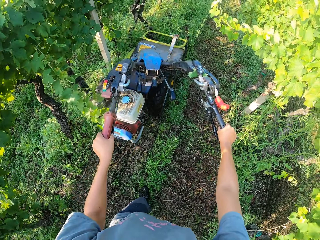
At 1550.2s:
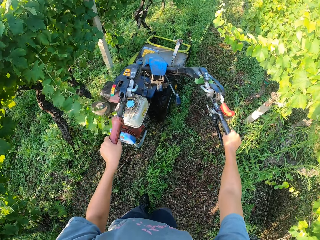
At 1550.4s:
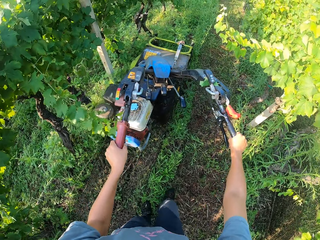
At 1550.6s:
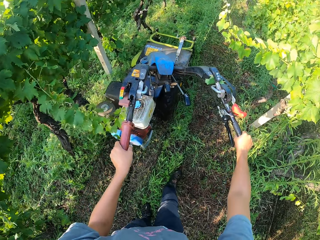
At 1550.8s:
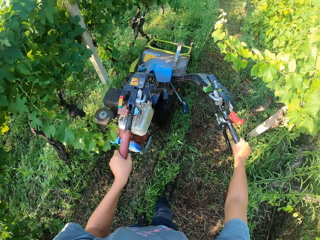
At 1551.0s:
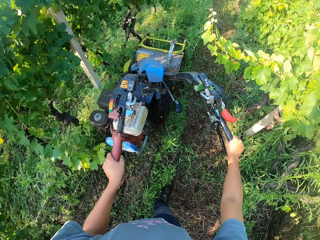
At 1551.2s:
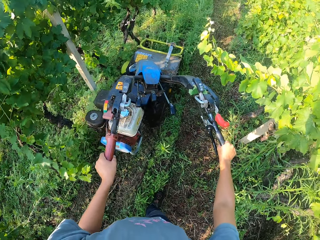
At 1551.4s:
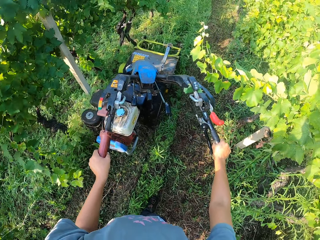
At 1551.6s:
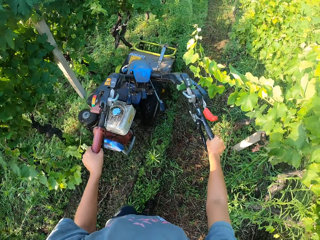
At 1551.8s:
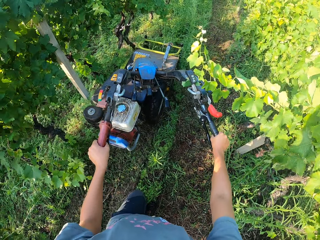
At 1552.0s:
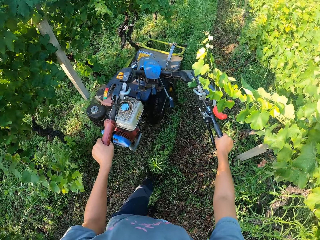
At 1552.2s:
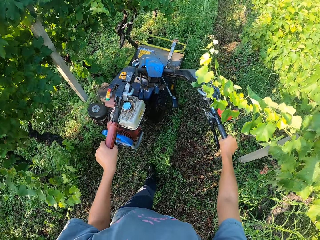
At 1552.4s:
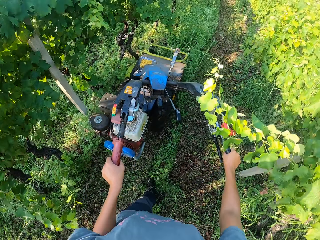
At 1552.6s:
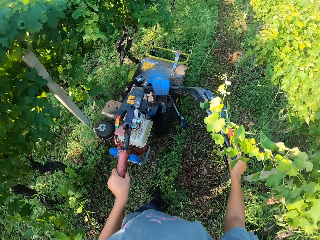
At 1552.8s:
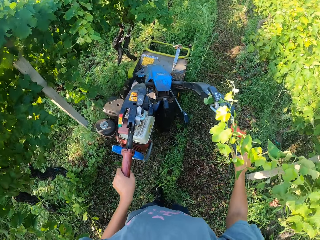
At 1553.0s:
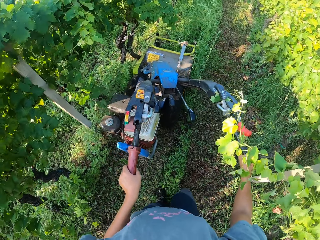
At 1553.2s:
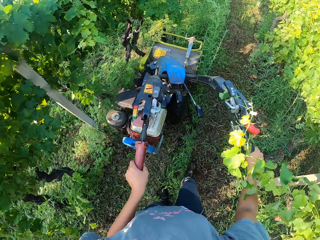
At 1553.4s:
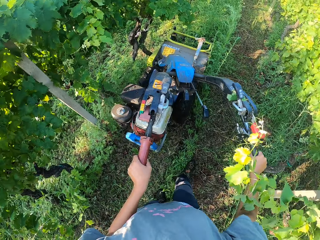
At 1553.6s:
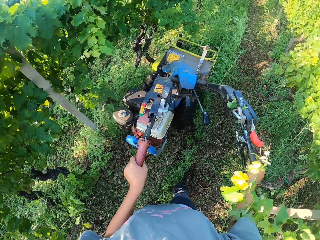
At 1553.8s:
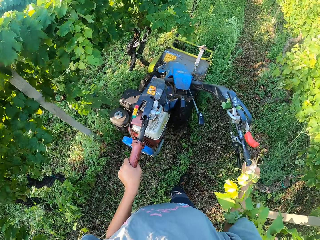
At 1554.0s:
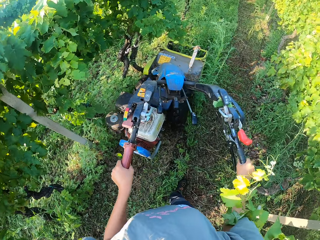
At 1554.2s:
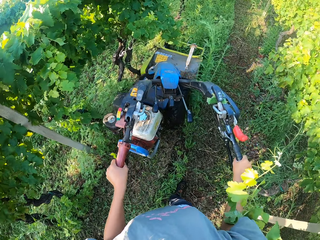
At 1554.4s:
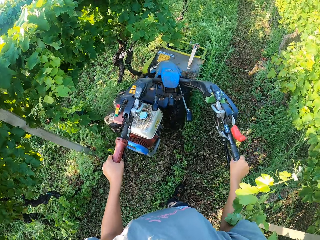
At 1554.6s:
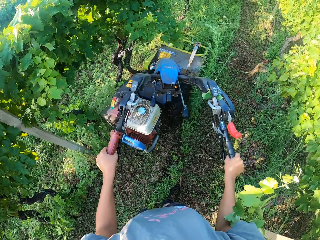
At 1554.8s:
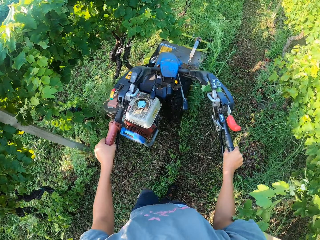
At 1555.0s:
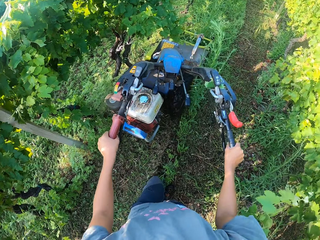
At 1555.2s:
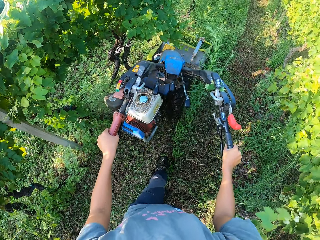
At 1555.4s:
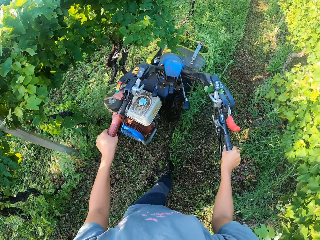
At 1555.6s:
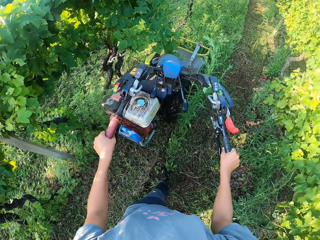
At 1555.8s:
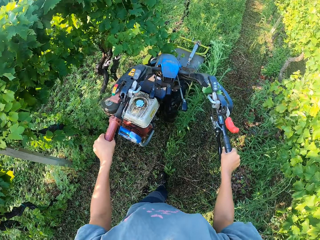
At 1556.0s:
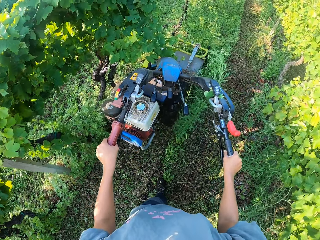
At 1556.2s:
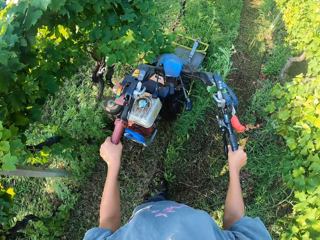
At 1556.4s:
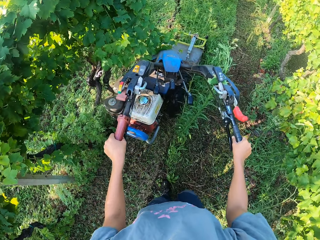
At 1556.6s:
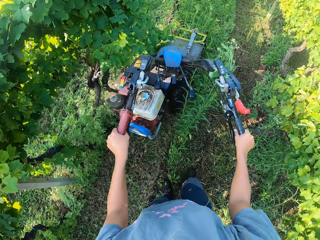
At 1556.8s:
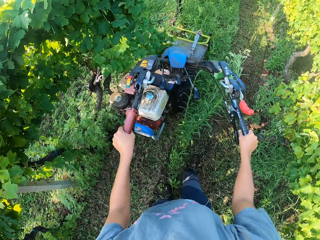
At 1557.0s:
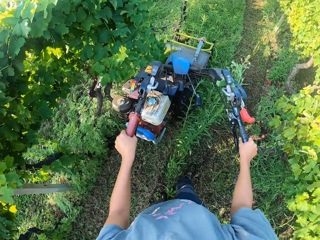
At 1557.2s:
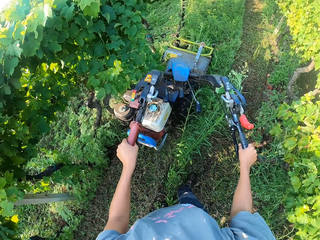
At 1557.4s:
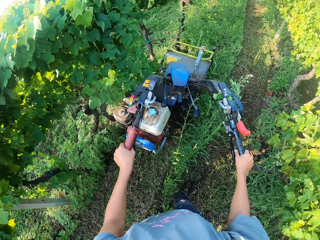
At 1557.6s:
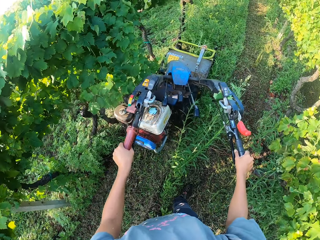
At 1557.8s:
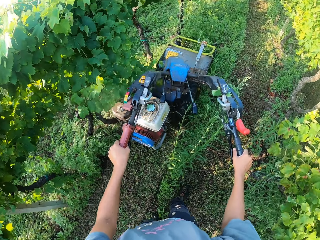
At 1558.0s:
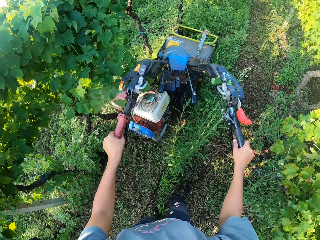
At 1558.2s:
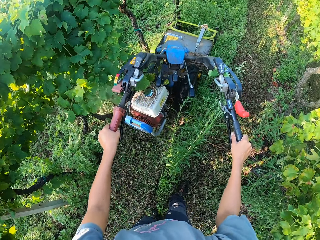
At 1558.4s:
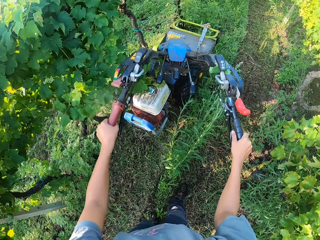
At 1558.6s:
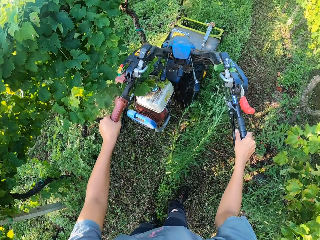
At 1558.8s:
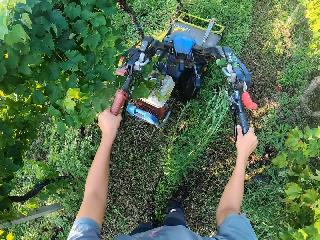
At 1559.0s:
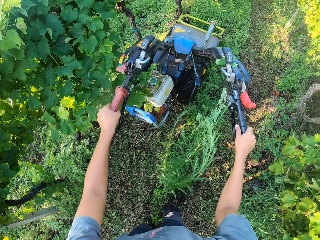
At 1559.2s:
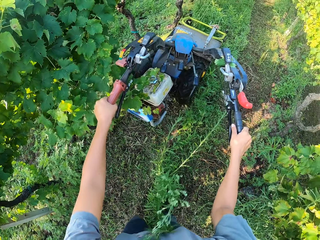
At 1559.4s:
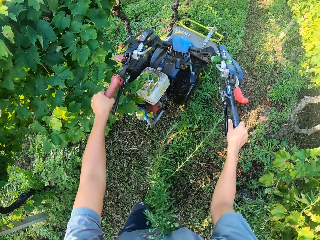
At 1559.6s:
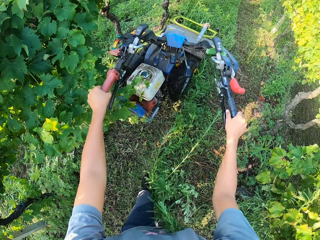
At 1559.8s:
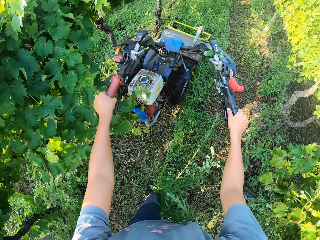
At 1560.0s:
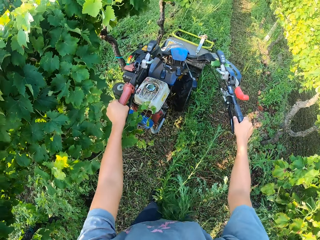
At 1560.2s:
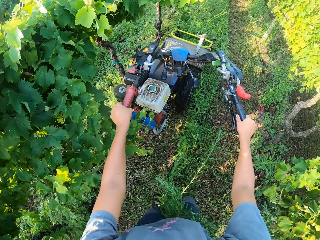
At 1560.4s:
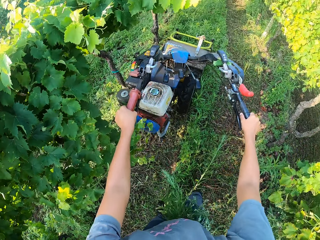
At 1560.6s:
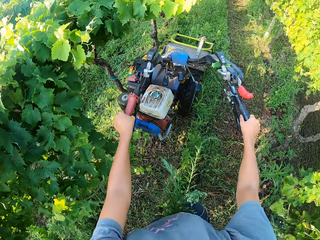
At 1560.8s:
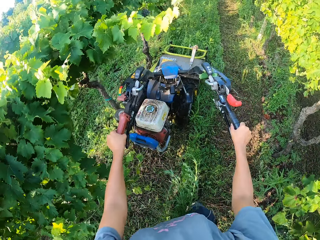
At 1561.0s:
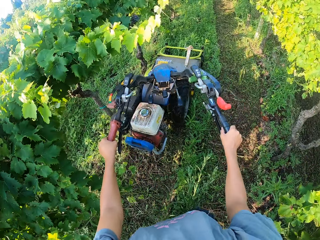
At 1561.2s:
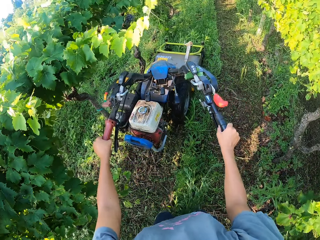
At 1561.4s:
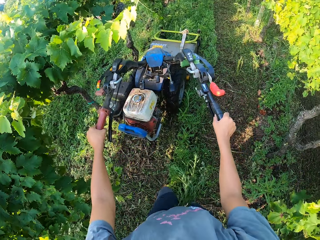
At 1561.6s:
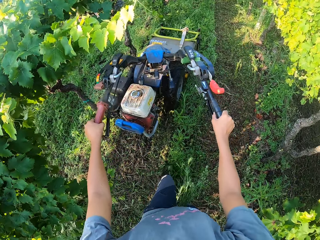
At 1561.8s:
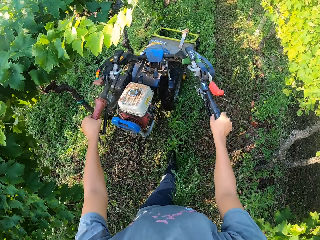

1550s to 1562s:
The camera wearer walks past a plant on his right. He cuts grass along a fence.

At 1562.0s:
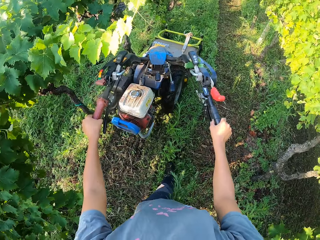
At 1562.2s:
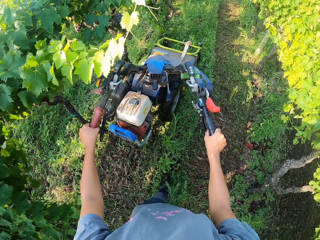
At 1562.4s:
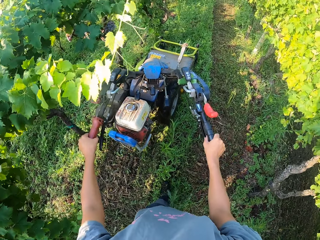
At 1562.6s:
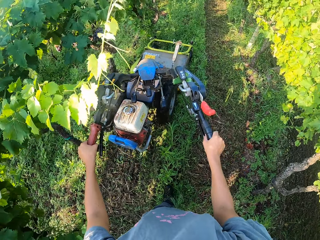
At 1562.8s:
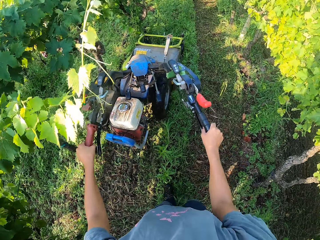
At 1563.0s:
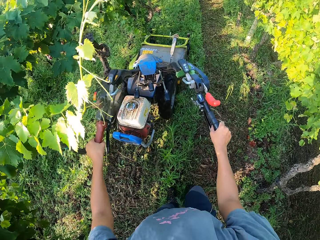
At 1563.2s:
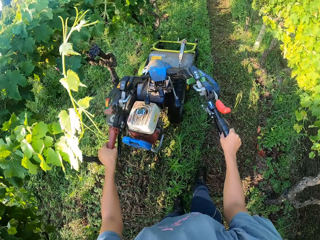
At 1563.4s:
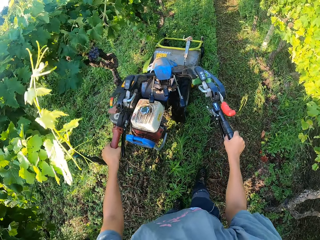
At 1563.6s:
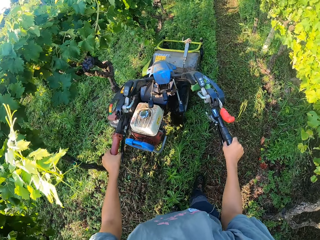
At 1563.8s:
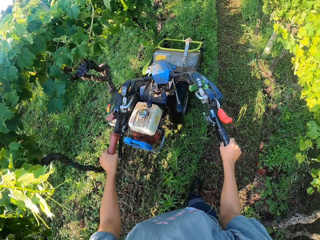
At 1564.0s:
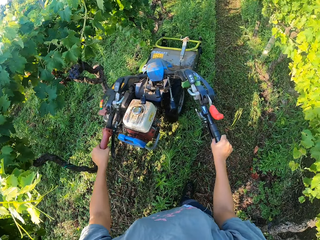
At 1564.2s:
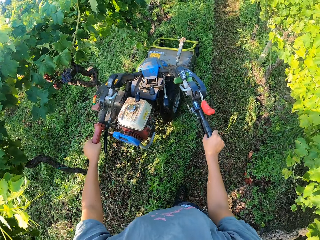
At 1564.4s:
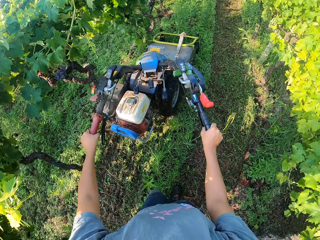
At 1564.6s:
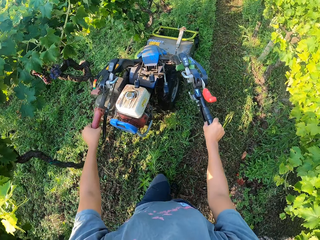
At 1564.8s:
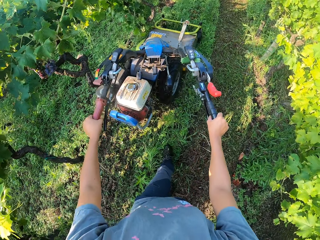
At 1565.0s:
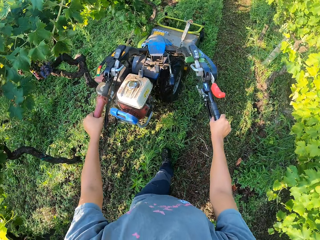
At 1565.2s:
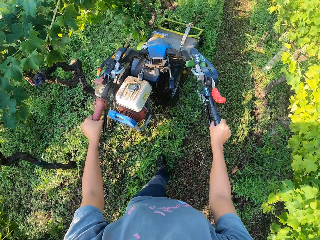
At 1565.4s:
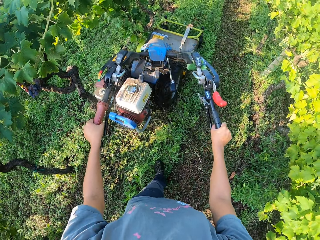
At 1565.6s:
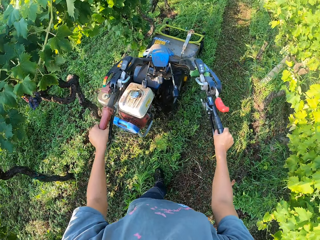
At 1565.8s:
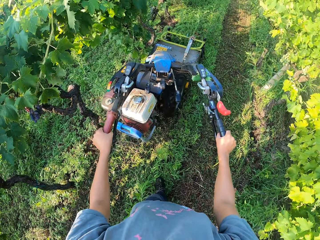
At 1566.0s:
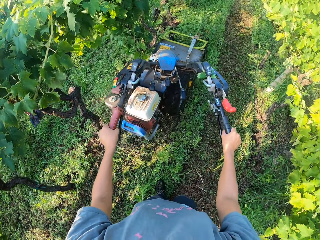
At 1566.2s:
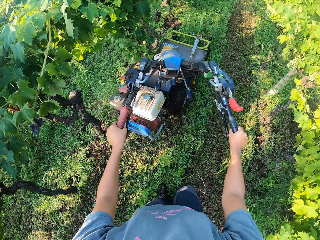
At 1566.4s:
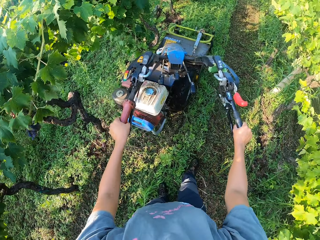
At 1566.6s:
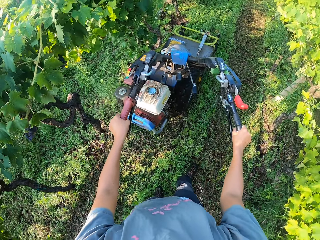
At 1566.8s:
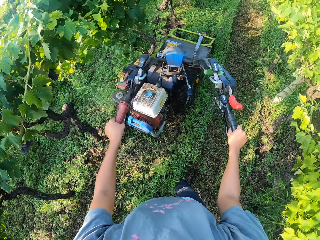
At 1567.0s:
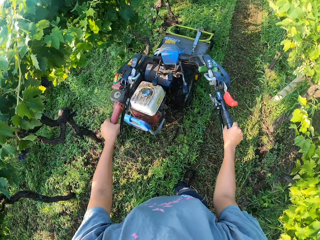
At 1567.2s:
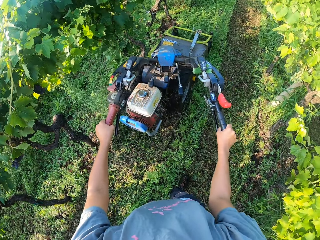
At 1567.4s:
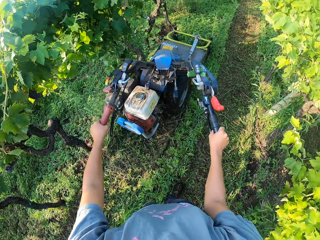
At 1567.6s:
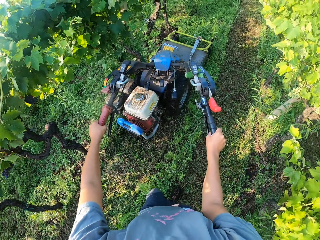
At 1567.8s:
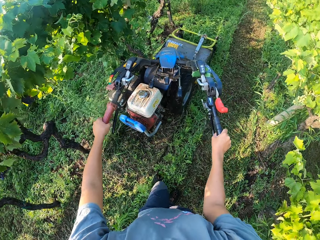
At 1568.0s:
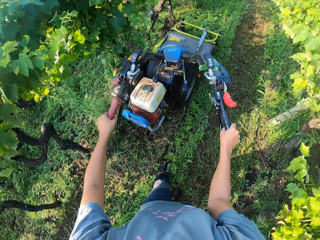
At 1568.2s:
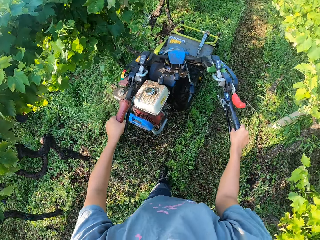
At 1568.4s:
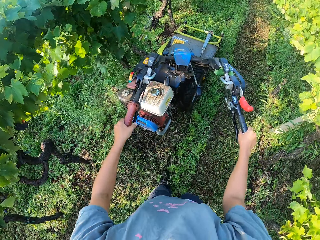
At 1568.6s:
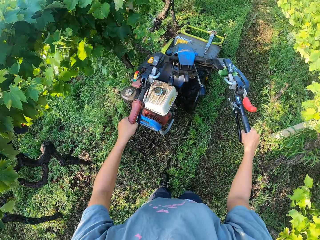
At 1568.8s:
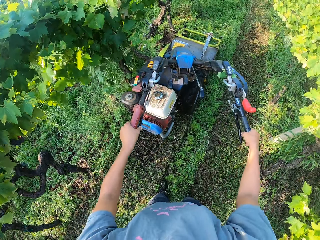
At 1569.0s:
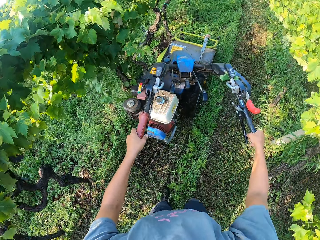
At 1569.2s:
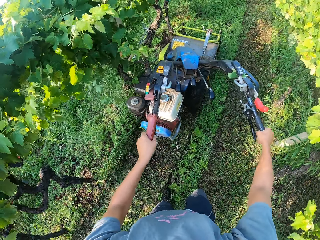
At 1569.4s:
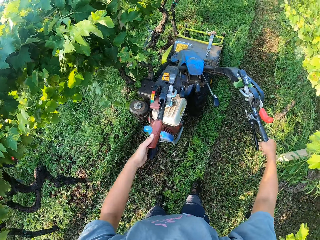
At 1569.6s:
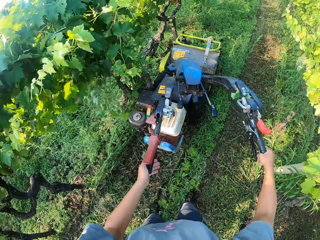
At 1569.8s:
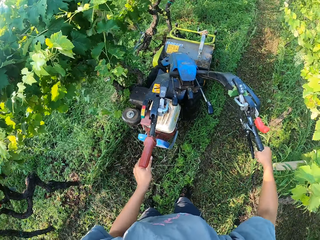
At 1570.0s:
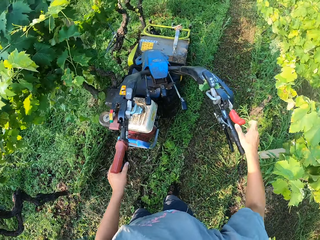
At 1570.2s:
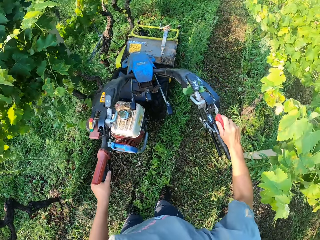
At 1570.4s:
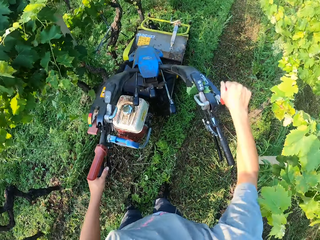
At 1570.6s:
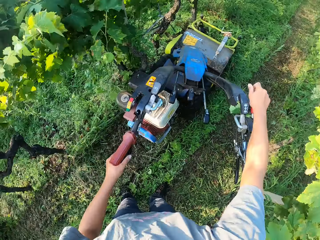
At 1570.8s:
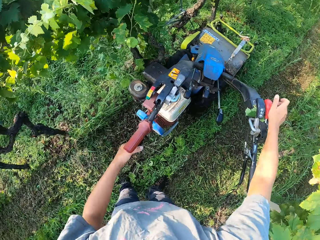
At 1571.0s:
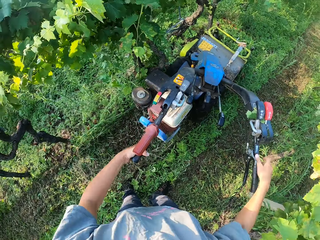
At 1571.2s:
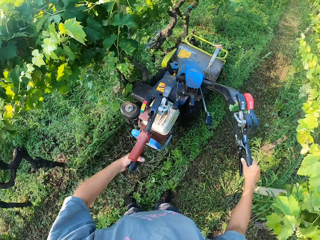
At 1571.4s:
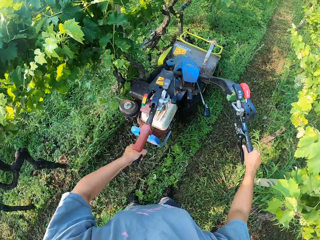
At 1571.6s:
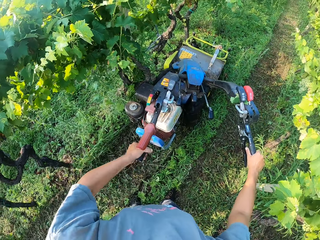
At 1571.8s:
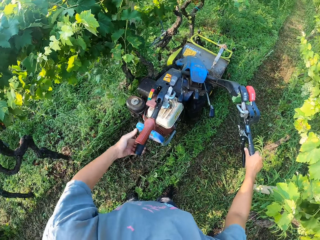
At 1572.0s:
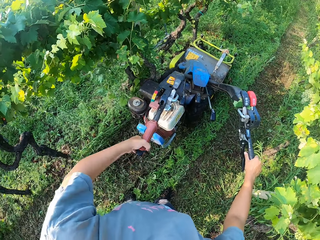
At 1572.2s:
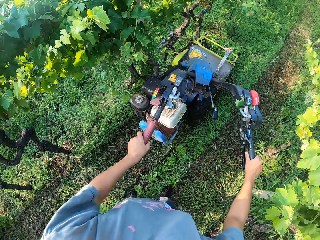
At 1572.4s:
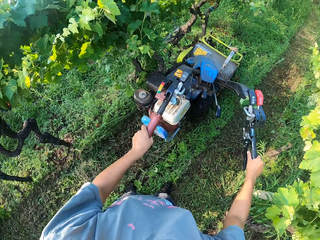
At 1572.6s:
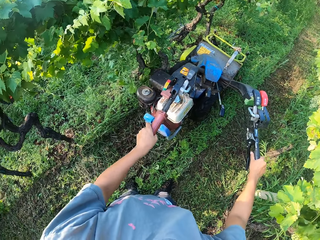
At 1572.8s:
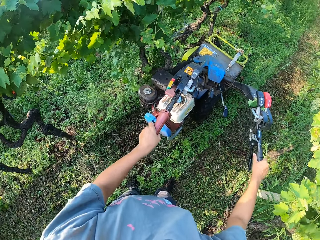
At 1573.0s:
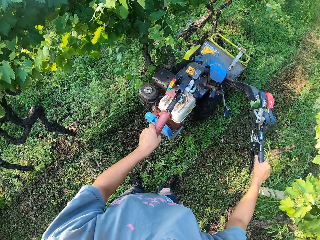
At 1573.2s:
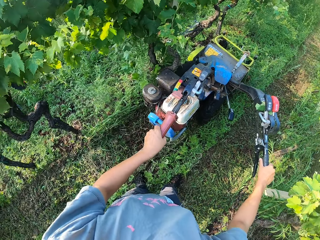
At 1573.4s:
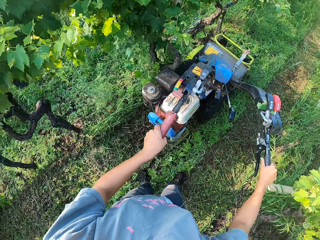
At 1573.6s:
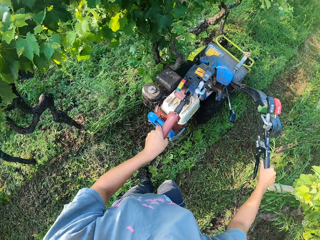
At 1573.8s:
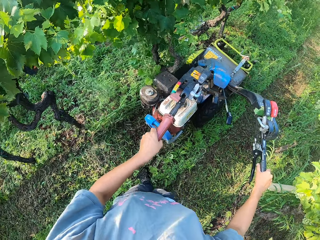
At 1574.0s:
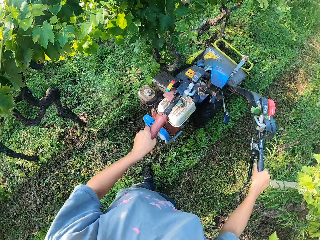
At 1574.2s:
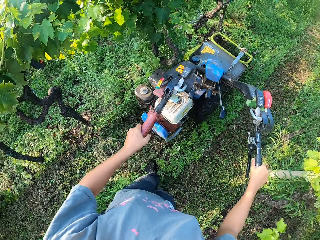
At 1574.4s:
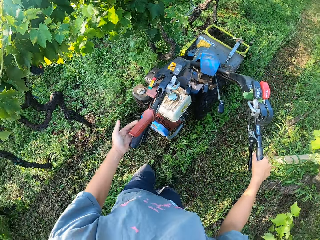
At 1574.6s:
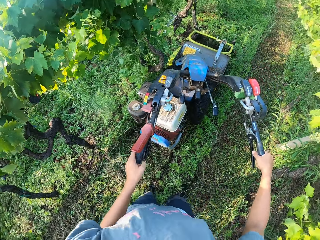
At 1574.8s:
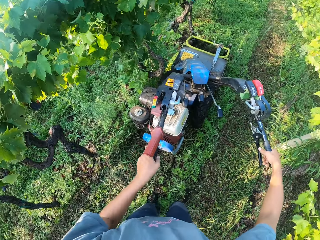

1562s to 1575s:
The camera wearer stops moving the brush mower. He grabs a clutch on the left. He lifts up the lever on the right handle of the brush mower with his right hand. He pushes a gear forward. He grabs the clutch on his left. He reverses the lawn mower. He continues cutting the grasses on the farm with the brush mower.
